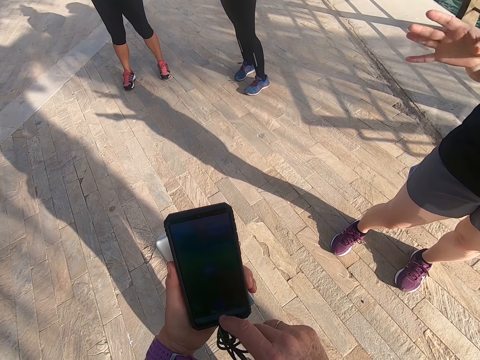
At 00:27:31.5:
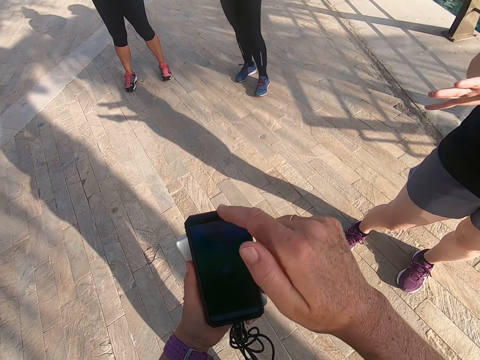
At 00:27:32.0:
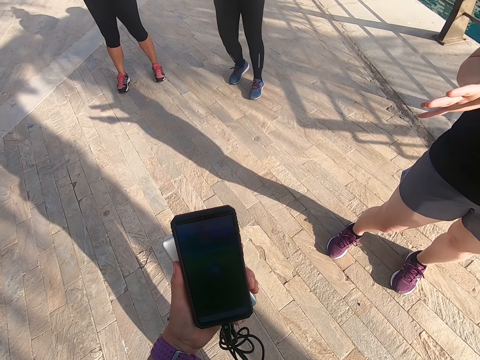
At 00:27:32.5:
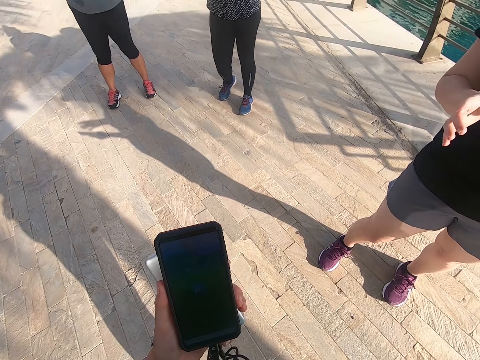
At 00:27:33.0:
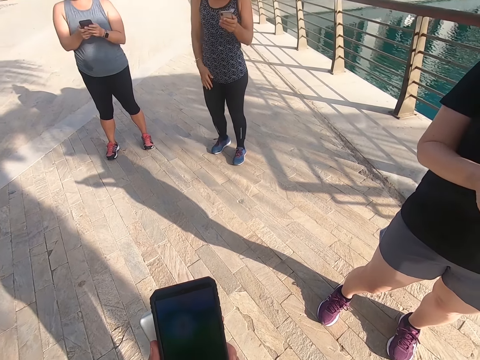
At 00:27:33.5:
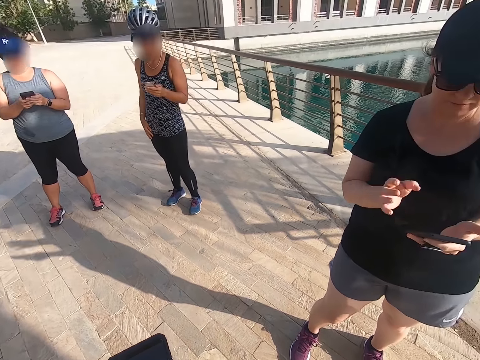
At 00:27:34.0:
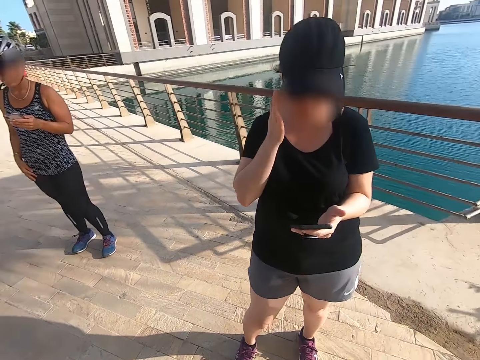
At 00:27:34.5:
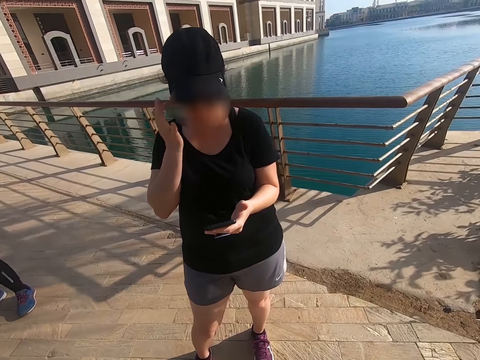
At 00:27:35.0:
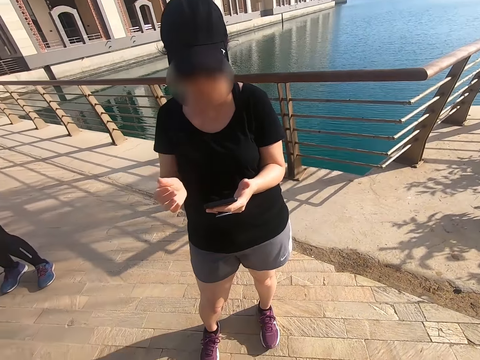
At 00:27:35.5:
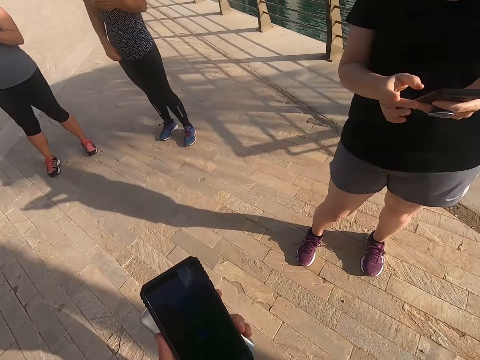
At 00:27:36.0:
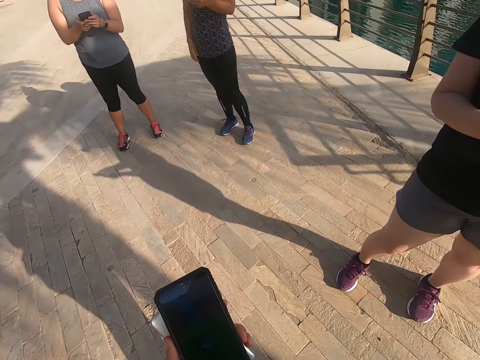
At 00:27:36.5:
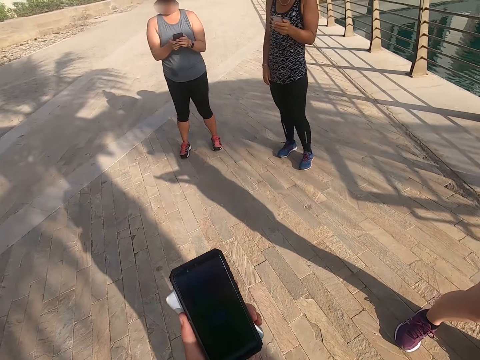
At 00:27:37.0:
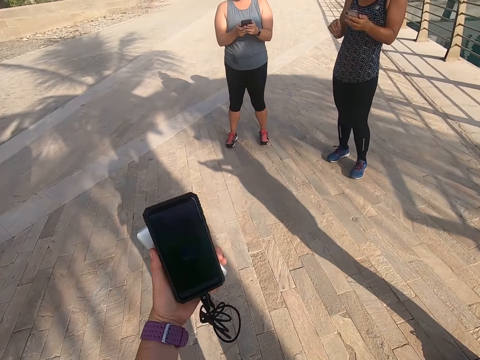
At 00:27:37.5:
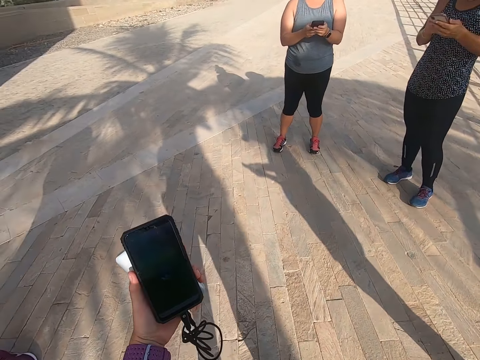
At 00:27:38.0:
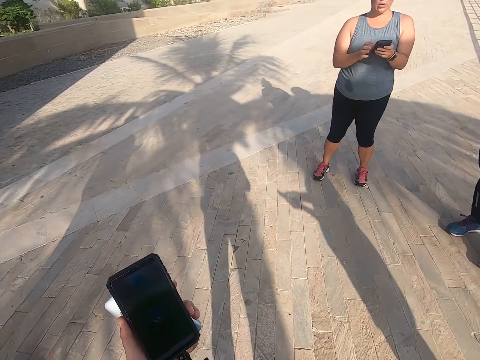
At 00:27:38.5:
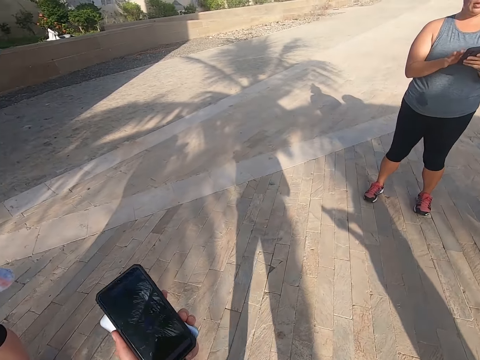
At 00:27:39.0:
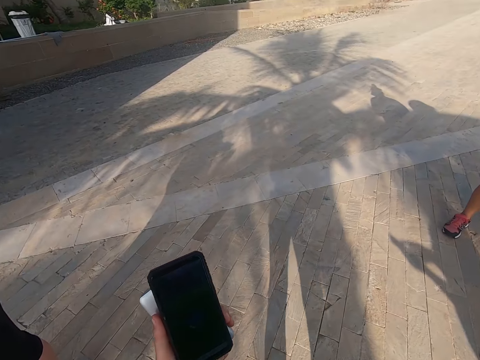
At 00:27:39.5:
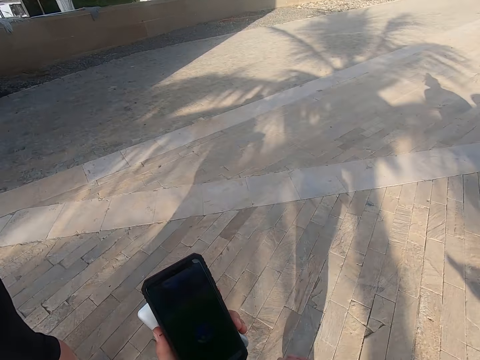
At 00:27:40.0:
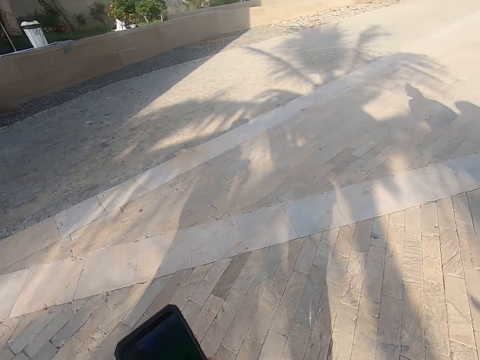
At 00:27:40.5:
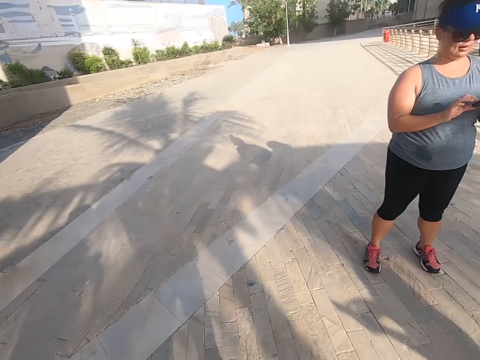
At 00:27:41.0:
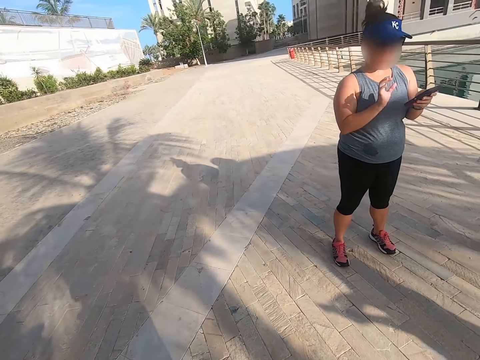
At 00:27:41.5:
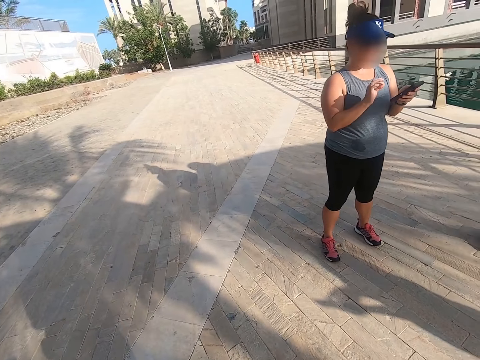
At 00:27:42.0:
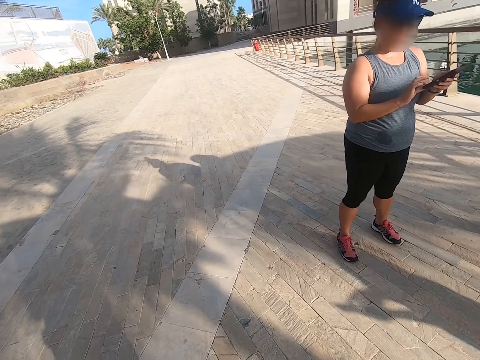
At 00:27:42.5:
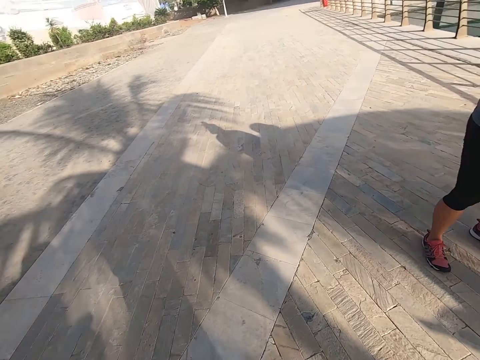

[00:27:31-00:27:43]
A man talks to another man. The camera wearer scrolls the phone and touches the phone. The first man looks at the phone. The camera wearer takes a selfie. Another man looks at the phone. Another man looks at the phone. The camera wearer looks around the road.

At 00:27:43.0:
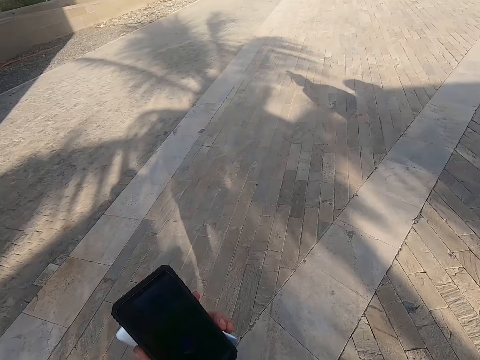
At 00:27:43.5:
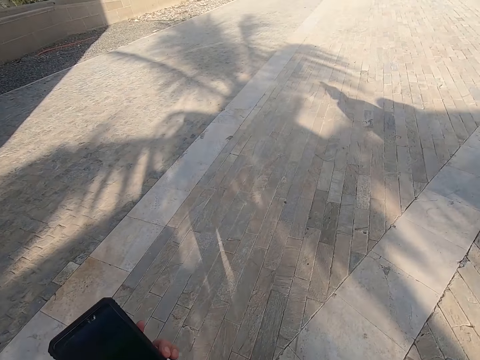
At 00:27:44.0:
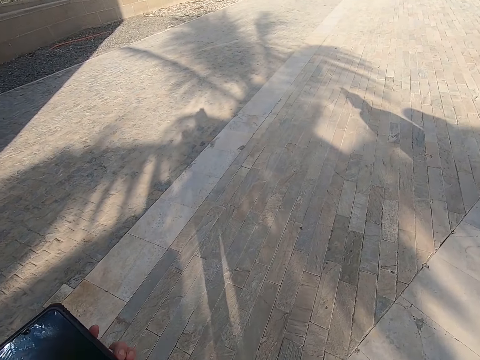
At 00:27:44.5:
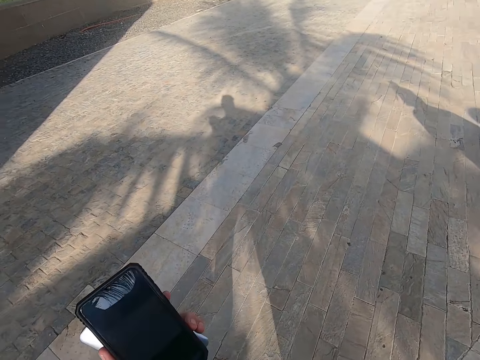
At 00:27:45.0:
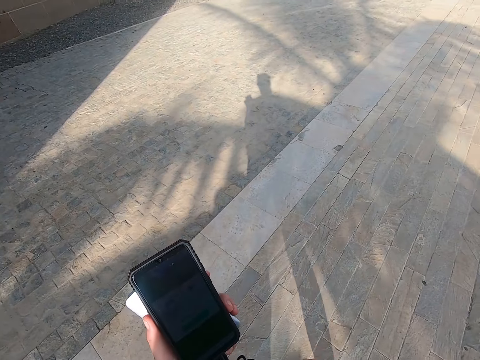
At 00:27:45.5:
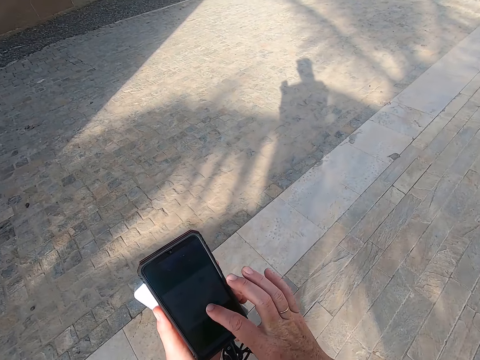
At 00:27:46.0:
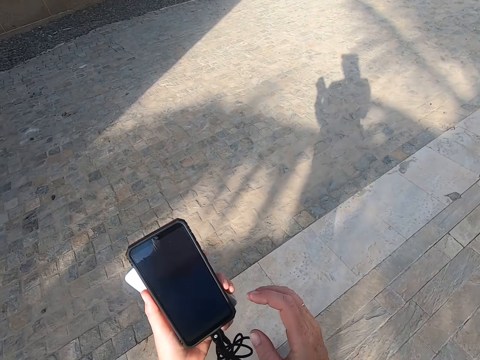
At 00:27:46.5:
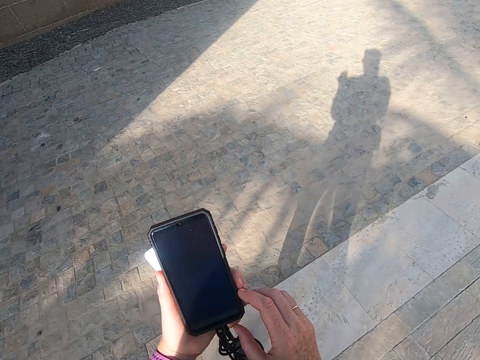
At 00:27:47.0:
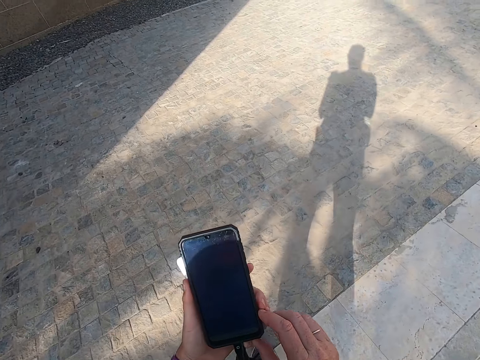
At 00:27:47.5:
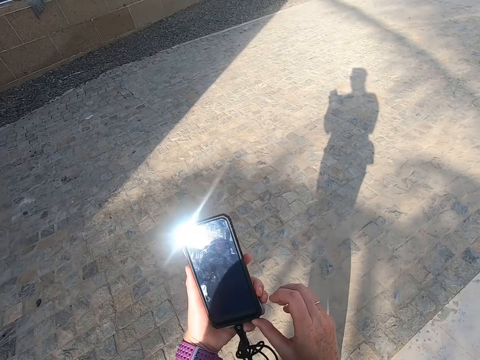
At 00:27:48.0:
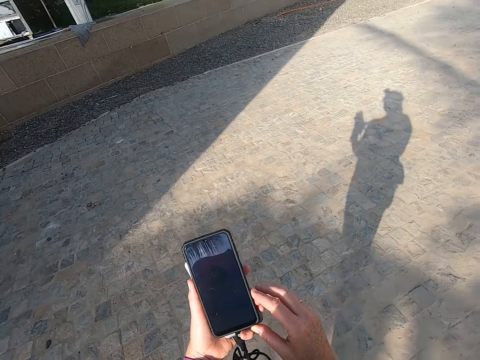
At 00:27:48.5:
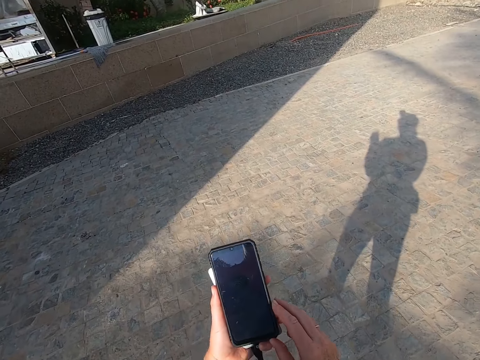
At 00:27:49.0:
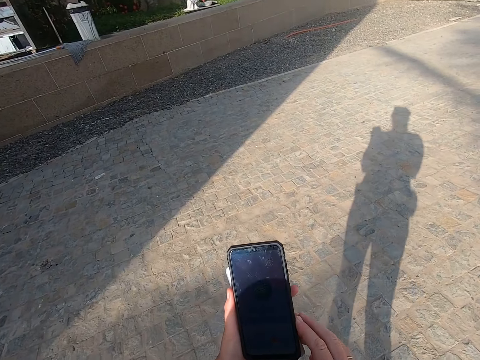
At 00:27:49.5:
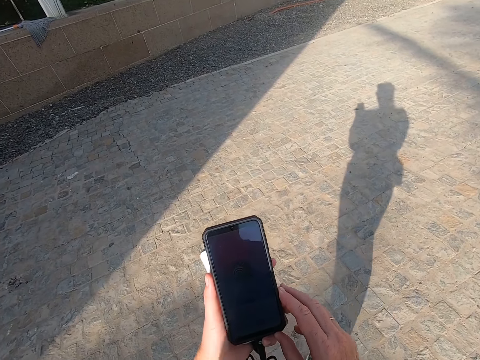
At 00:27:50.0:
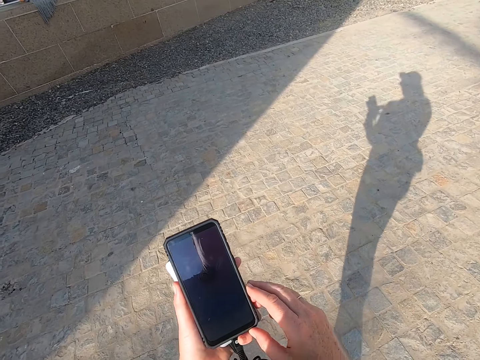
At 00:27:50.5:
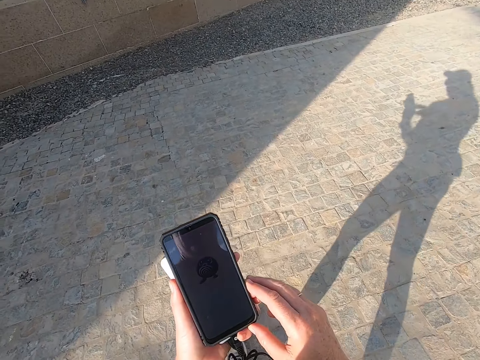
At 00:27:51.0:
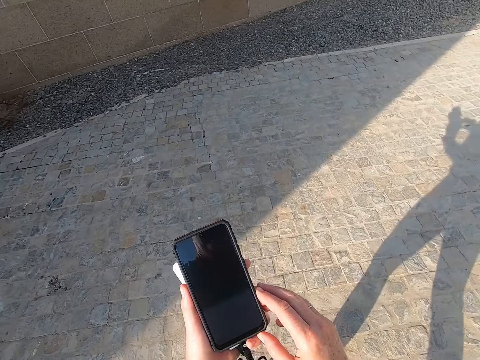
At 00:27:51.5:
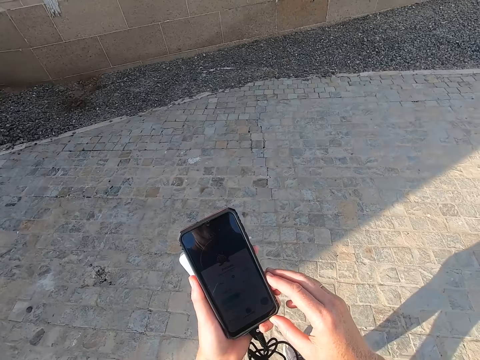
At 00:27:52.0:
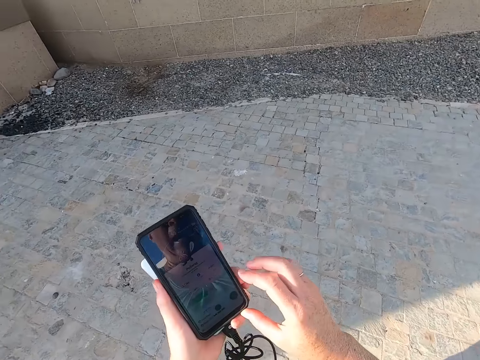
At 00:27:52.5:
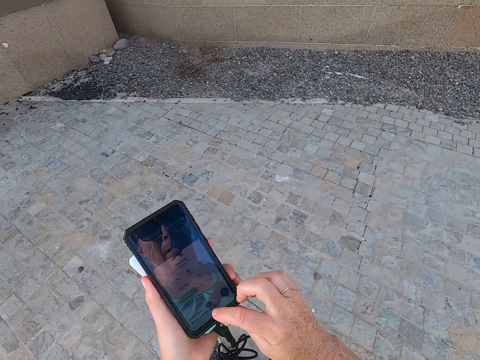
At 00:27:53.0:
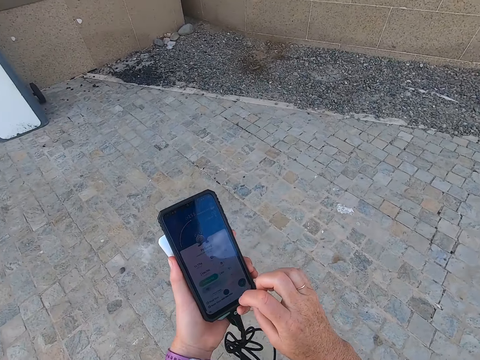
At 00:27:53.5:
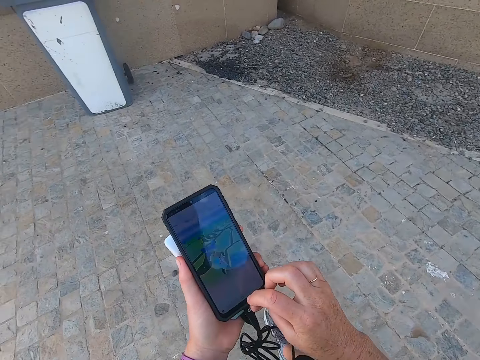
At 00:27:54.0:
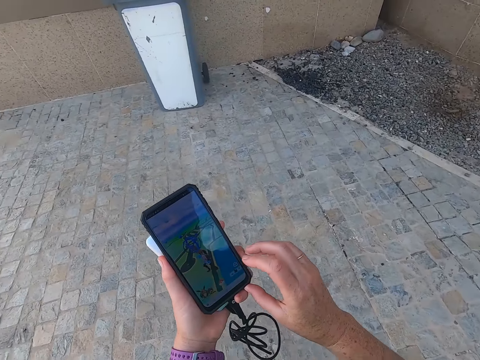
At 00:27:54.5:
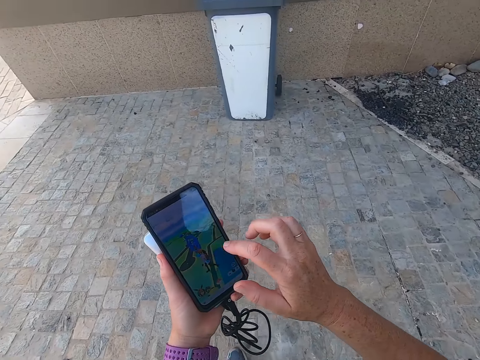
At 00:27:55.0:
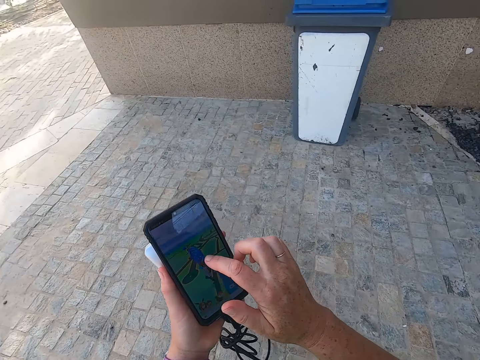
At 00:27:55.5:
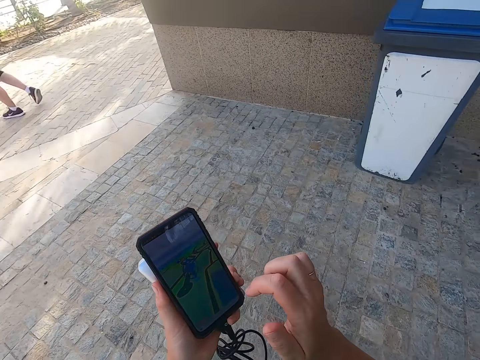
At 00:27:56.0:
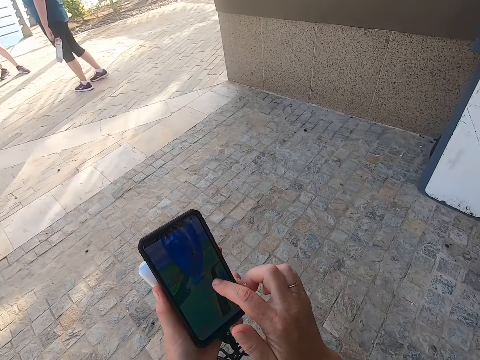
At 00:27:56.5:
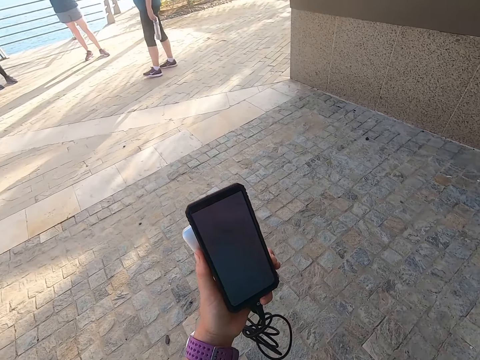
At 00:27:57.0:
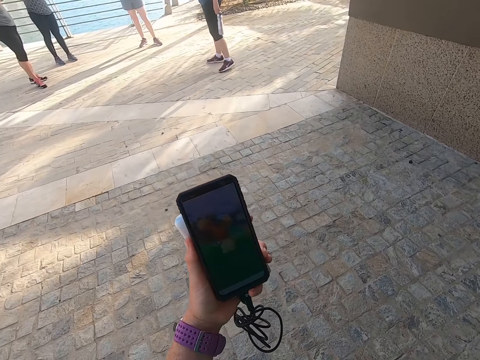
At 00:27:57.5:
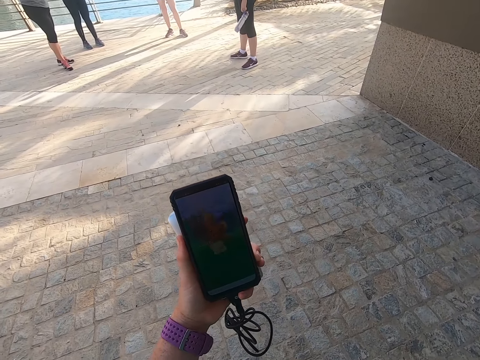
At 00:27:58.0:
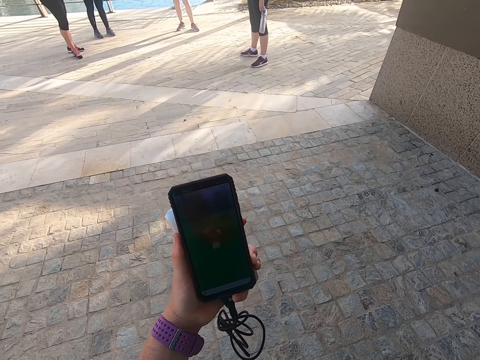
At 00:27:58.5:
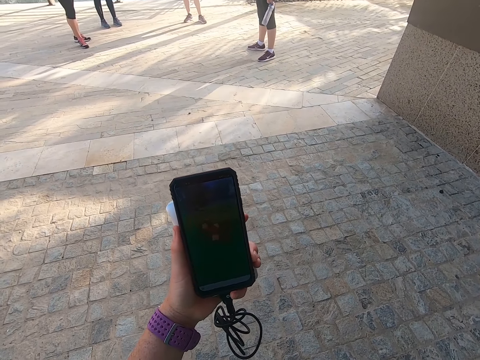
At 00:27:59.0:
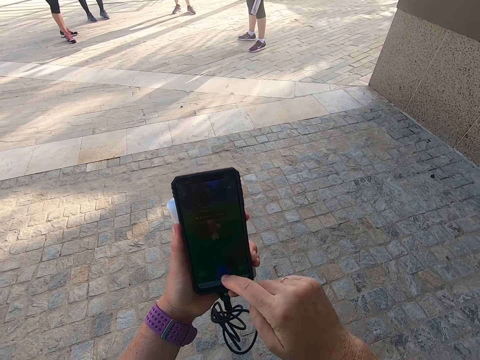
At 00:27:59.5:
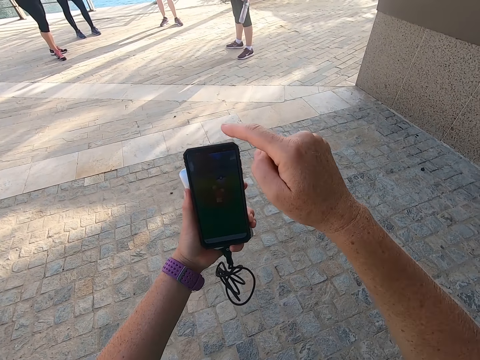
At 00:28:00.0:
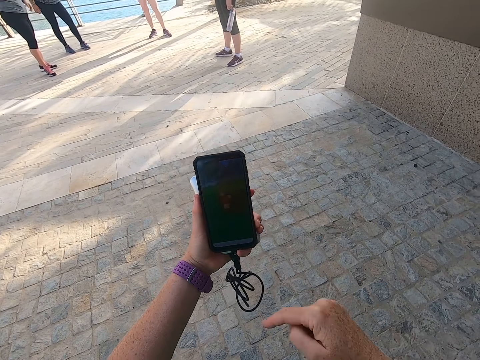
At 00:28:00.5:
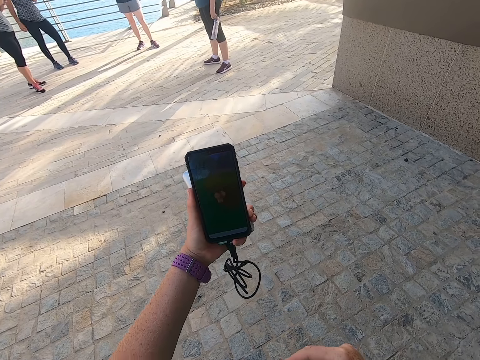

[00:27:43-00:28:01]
The camera wearer walks, looks at the phone, and touches the phone. They take a selfie. They scroll the phone and touch the phone. They look at the phone and take a selfie. They scroll the phone and touch the phone.
